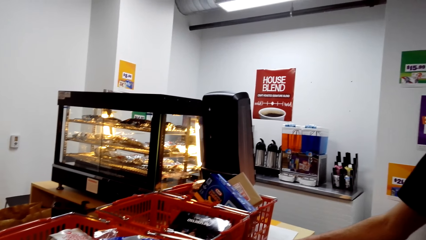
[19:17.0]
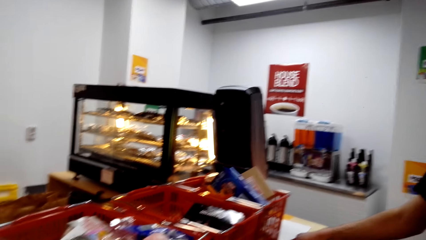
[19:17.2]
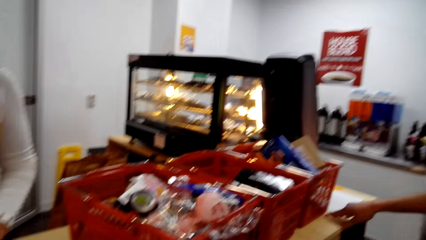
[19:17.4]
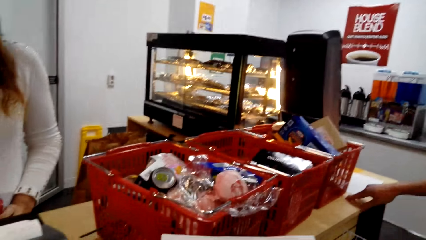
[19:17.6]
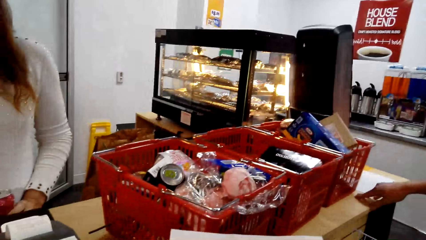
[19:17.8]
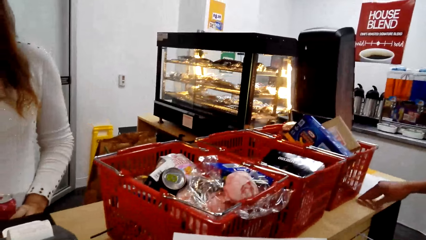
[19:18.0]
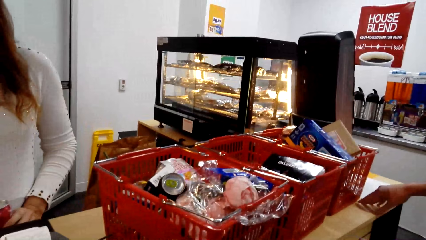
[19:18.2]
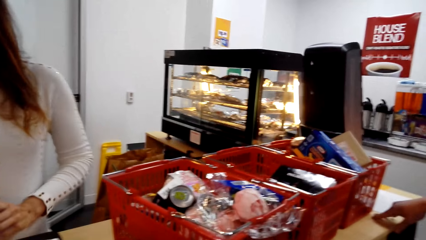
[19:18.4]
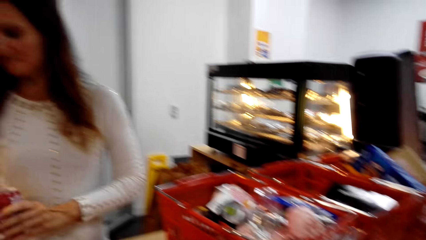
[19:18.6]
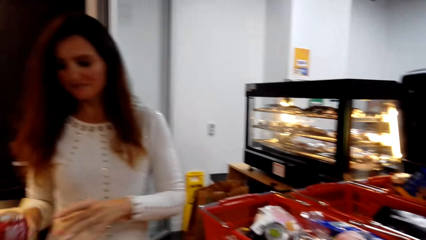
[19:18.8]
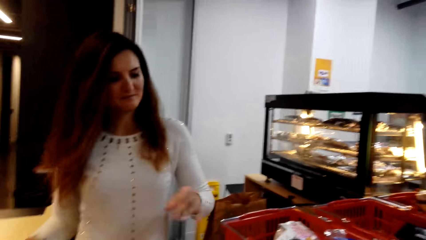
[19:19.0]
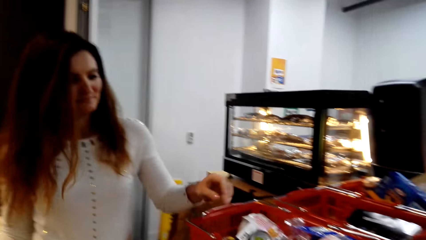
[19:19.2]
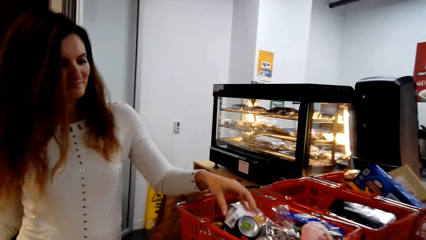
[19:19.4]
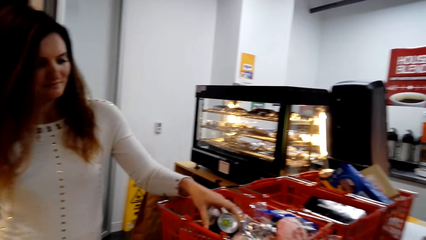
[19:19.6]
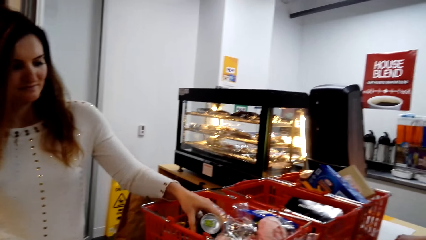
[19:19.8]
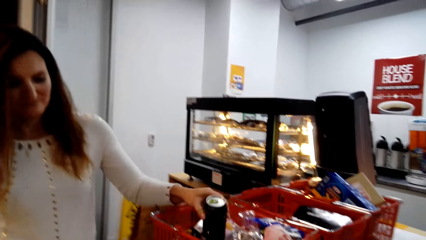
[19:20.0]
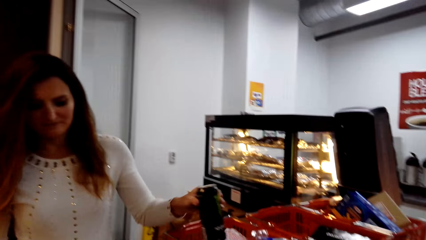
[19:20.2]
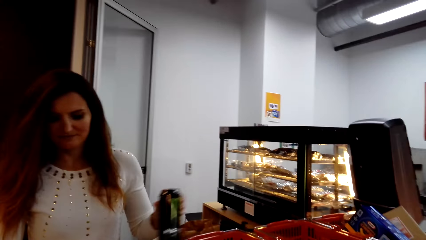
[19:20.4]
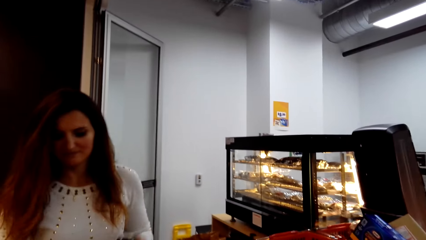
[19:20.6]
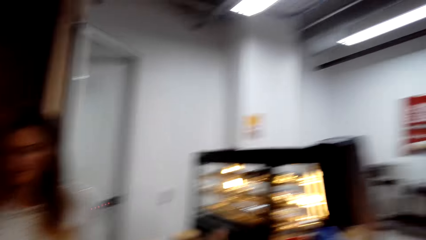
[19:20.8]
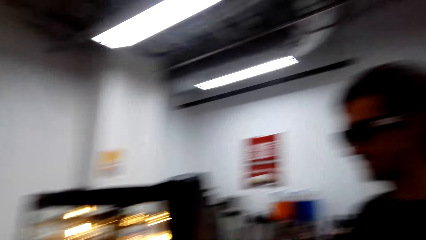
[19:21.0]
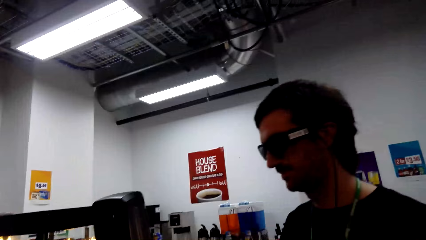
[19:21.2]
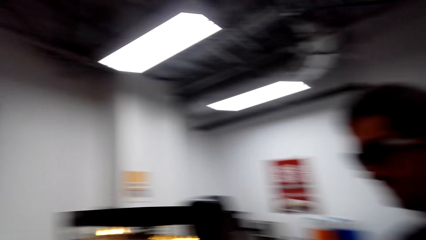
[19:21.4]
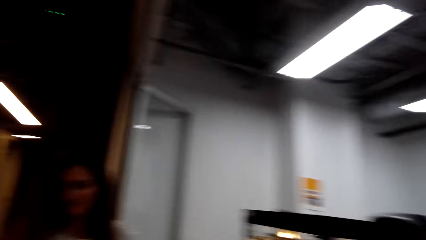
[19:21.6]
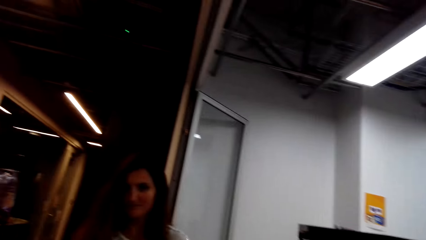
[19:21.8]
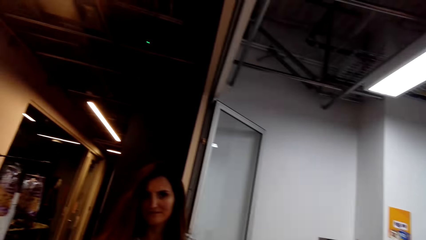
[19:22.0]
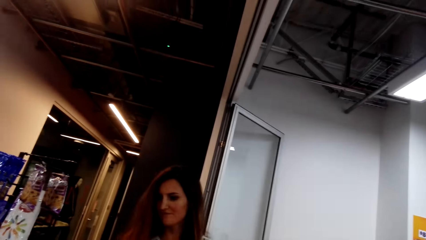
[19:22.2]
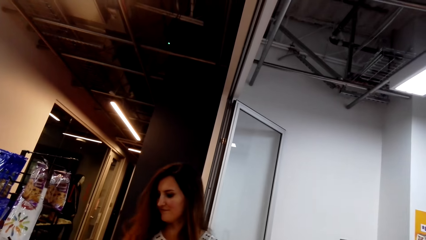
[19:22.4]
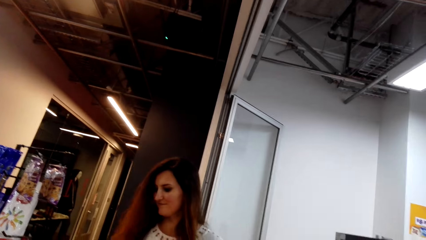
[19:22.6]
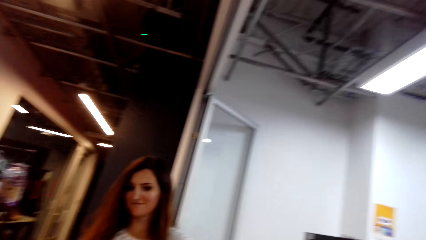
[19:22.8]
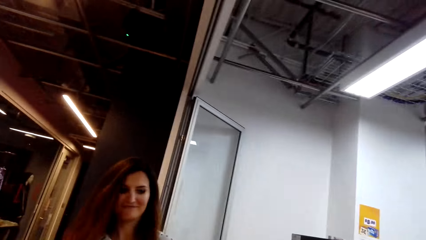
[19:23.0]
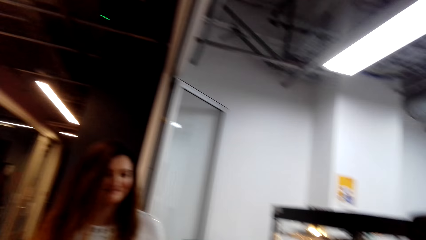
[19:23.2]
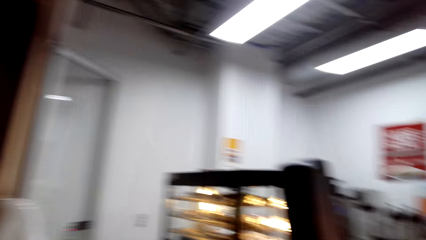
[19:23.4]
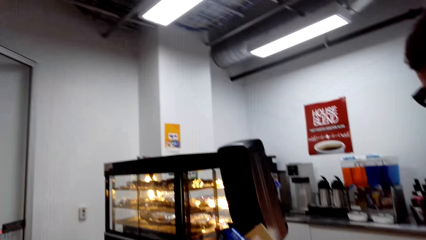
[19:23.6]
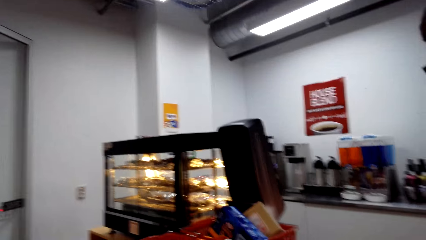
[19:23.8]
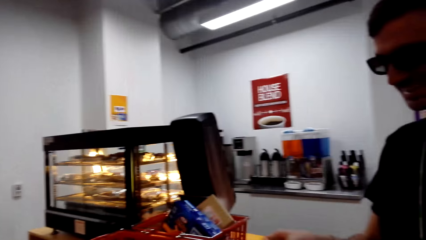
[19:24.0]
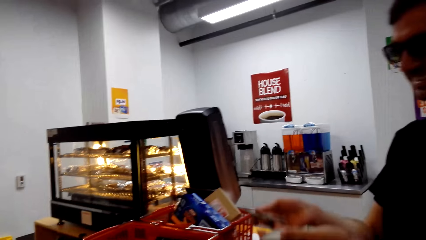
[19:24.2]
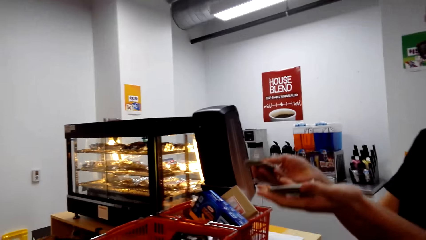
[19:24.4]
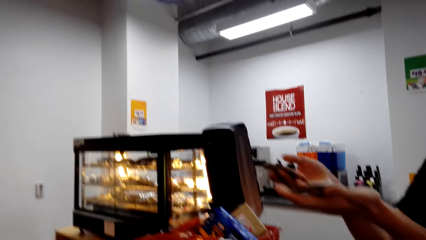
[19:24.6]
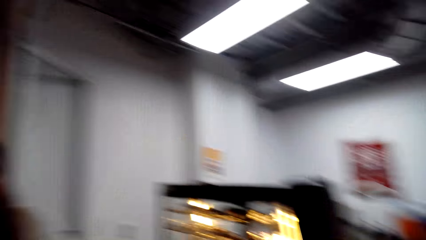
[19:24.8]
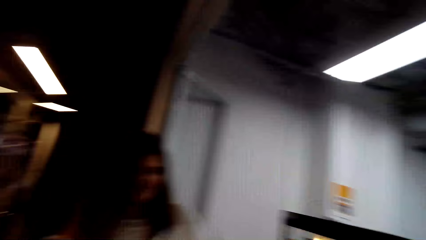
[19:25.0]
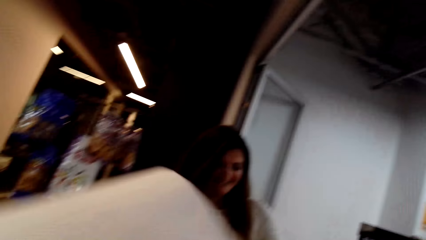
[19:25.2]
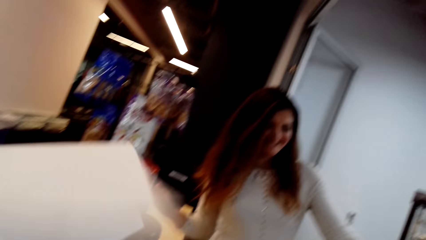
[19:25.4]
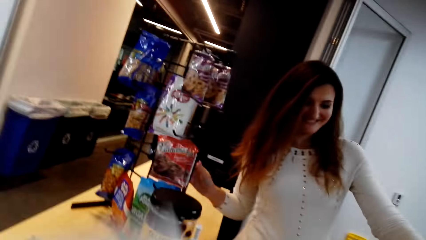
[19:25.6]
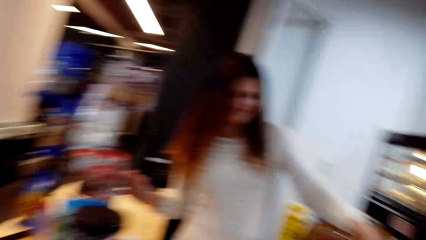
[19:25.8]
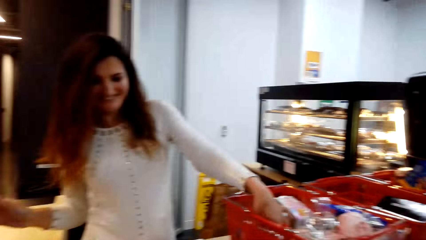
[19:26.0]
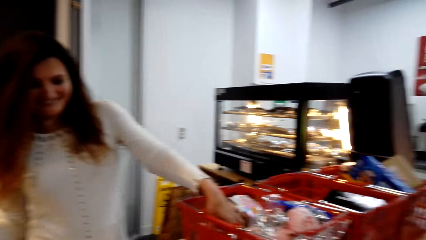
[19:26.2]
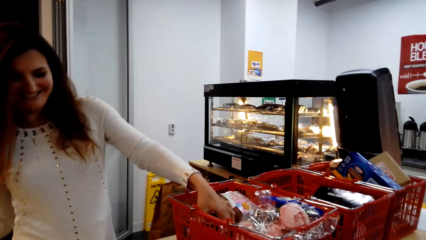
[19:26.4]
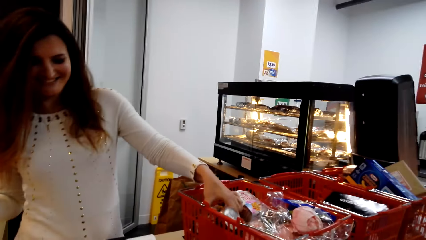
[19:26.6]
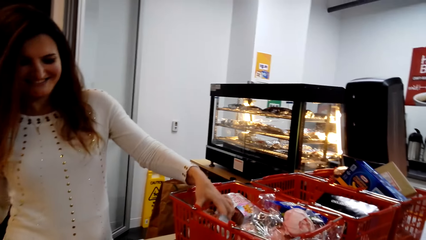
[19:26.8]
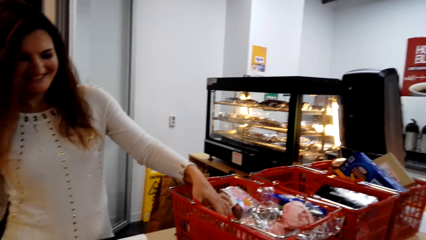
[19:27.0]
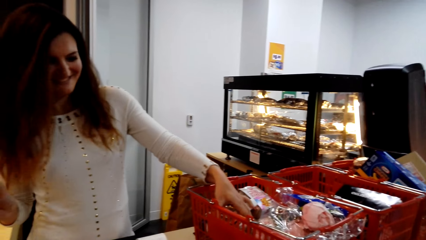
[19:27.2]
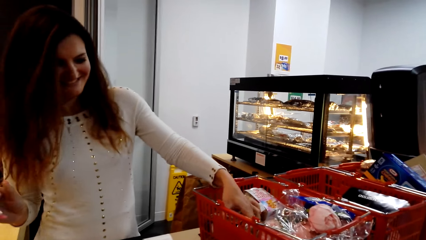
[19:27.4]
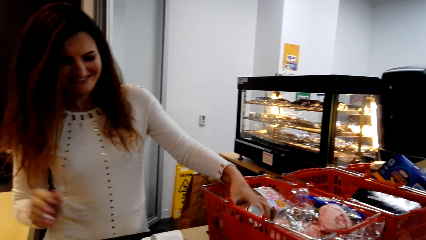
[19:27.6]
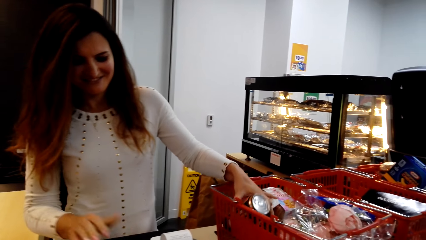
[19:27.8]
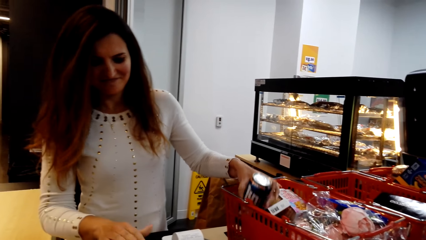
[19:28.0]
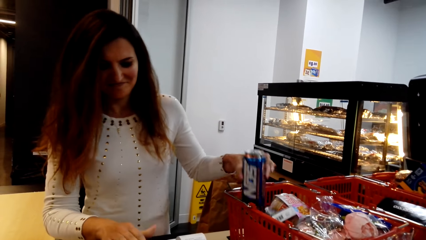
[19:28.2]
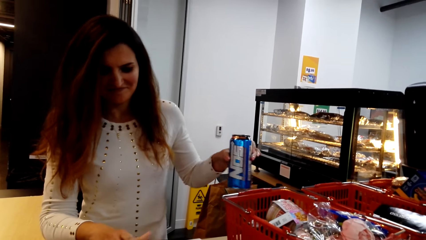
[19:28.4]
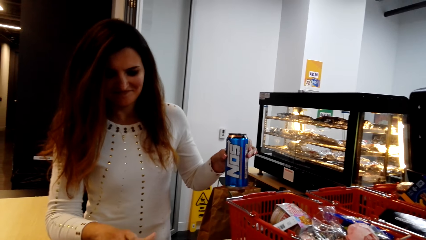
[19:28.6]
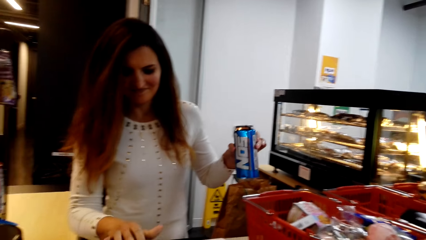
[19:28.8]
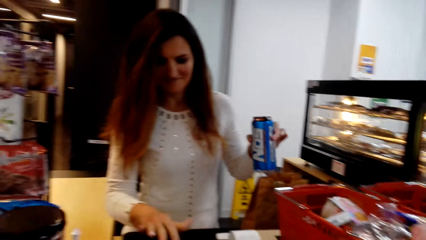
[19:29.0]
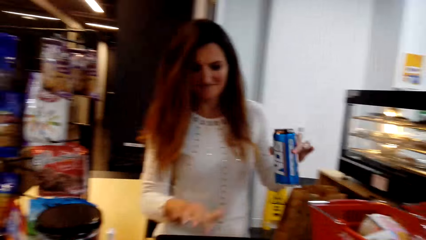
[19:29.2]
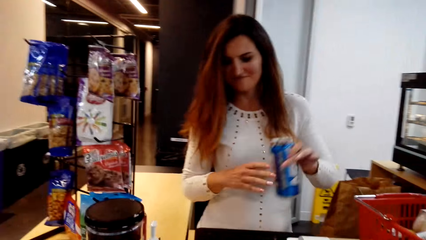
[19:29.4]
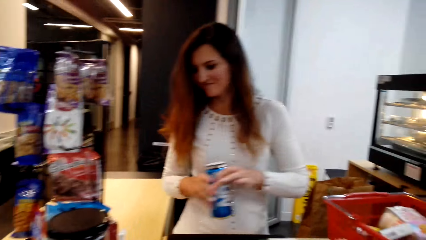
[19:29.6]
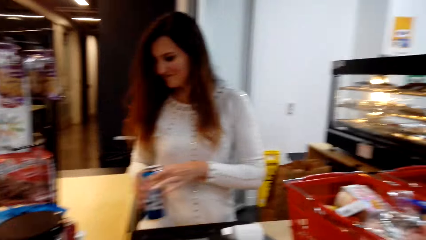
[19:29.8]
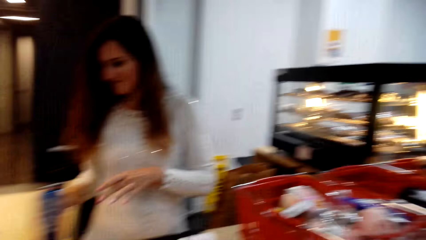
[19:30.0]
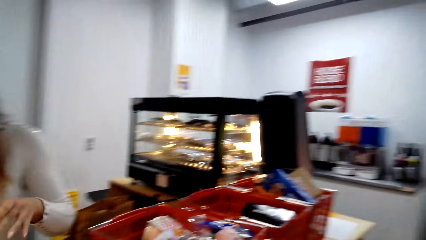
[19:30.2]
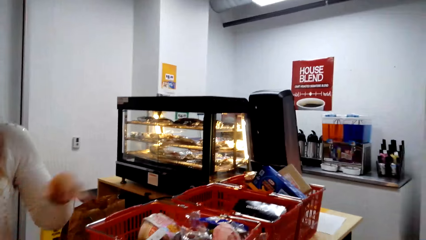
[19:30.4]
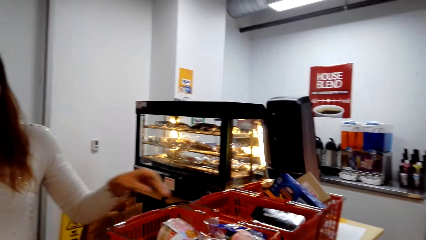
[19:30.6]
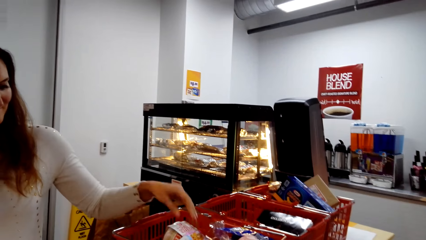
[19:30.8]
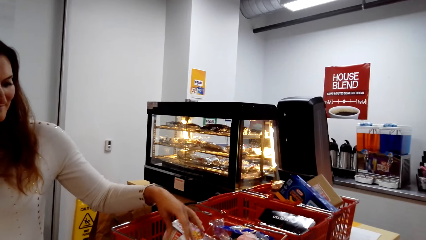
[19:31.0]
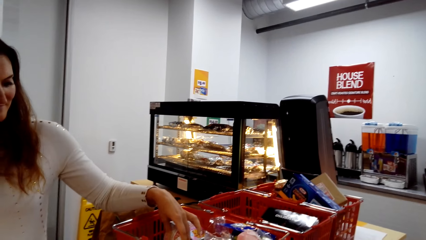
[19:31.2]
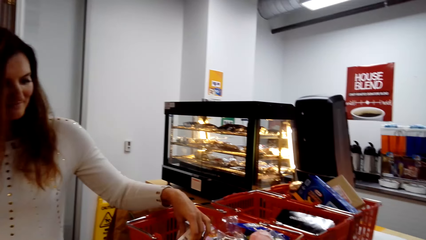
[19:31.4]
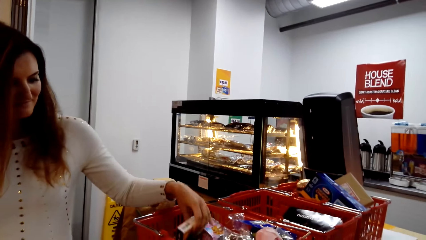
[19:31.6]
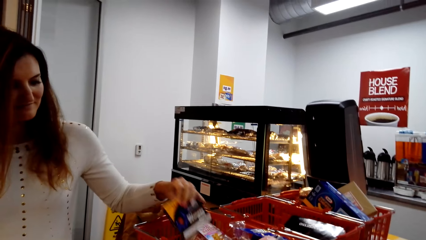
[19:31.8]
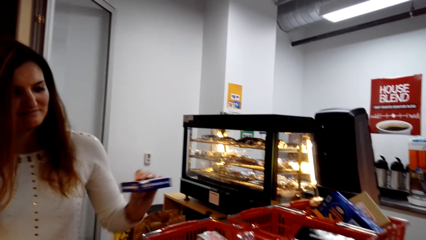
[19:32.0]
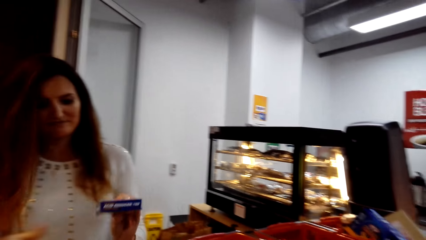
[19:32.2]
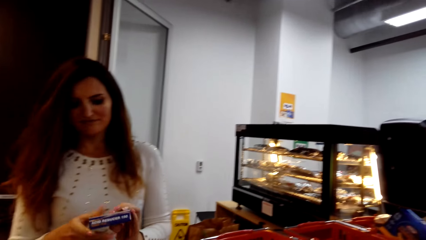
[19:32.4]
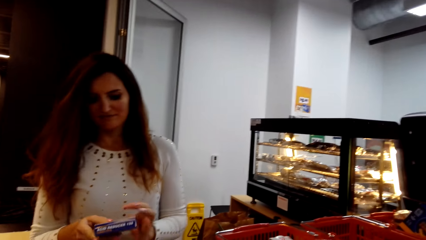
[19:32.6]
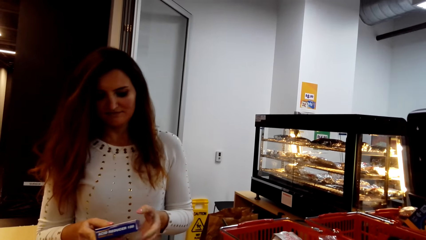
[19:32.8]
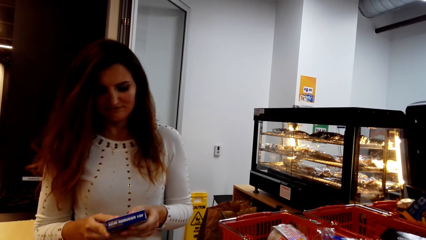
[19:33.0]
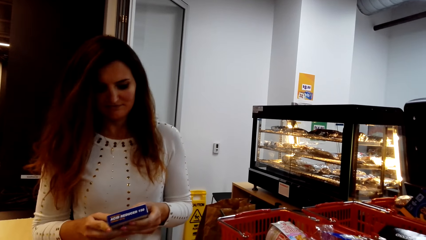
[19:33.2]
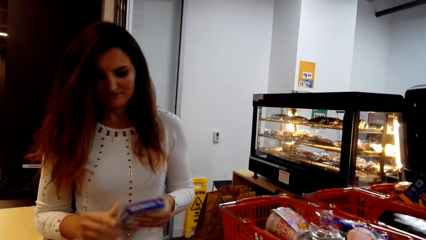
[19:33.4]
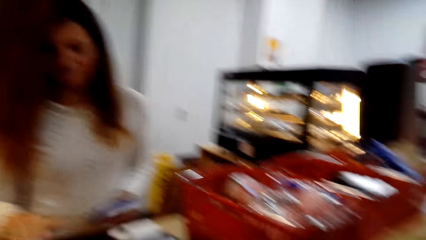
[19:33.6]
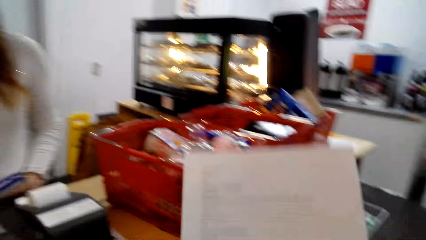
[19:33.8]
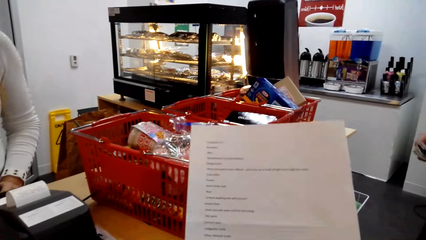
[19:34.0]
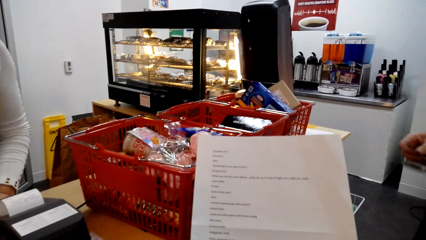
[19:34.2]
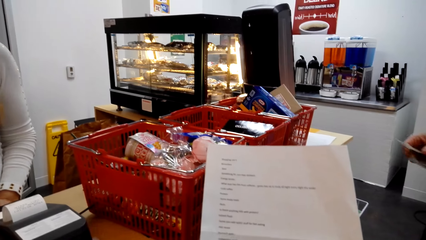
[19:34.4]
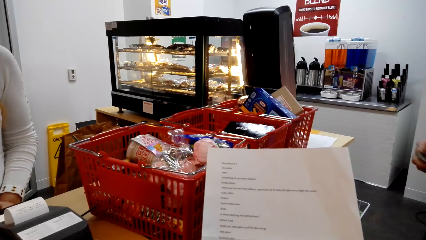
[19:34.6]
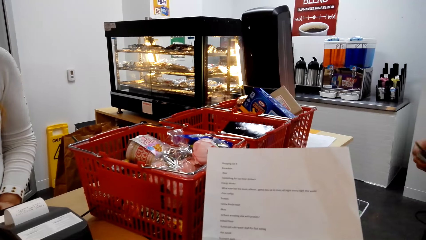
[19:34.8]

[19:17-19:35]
The camera wearer looks around. A lady takes another can. The camera wearer looks around. A man lifts hands. The lady takes another can. The man talks with the camera wearer. The lady takes a box from the basket trolley.
